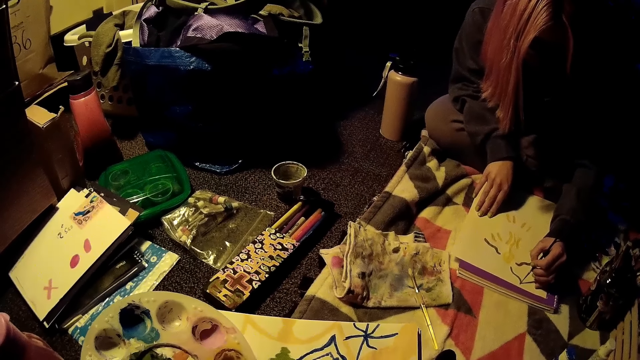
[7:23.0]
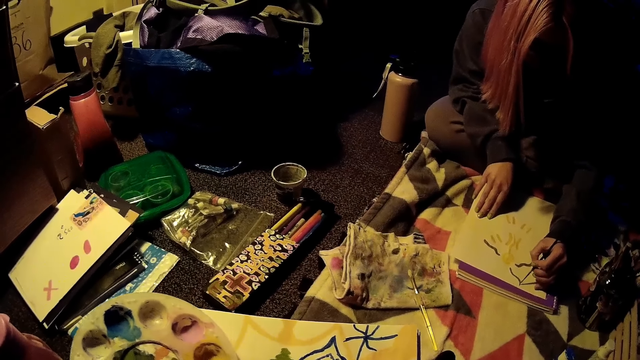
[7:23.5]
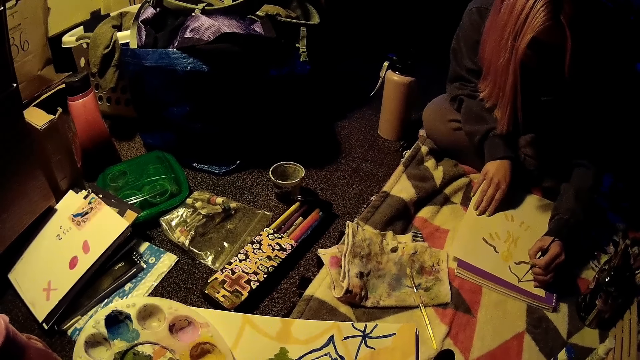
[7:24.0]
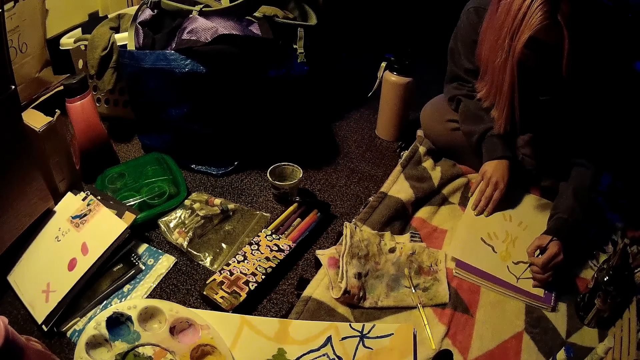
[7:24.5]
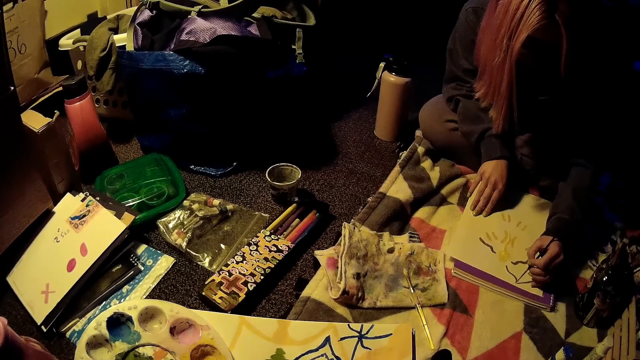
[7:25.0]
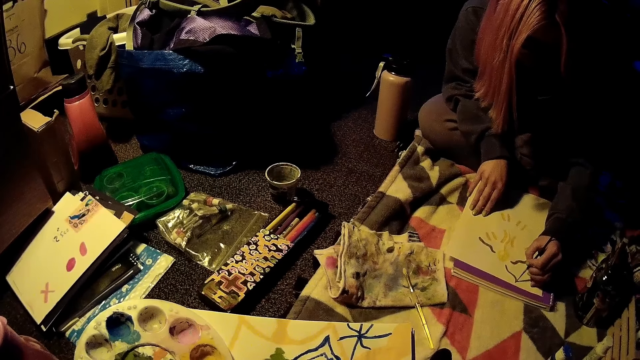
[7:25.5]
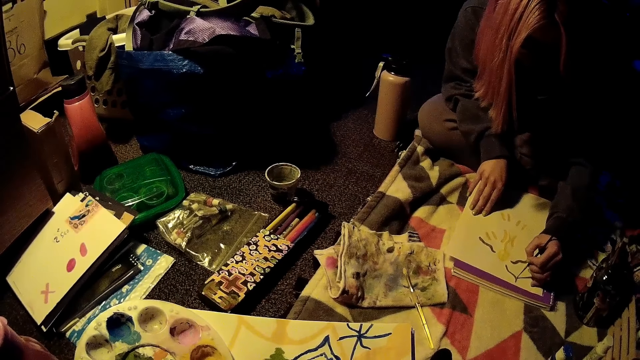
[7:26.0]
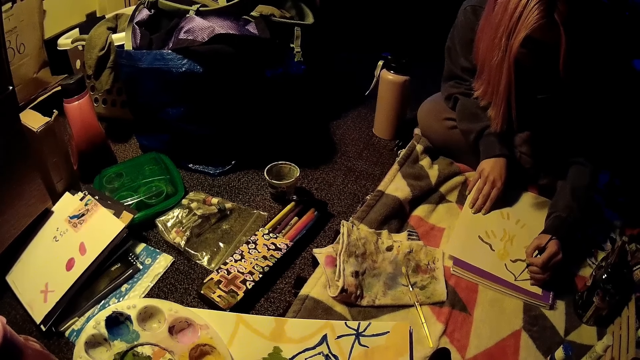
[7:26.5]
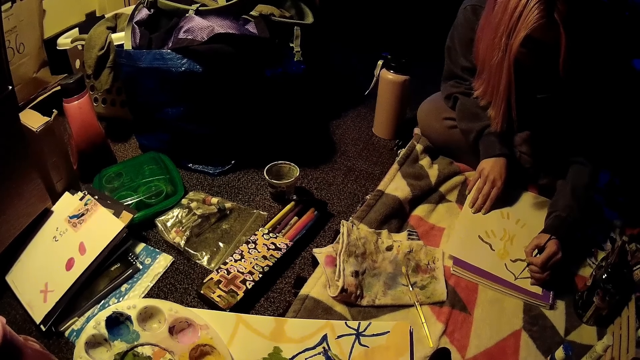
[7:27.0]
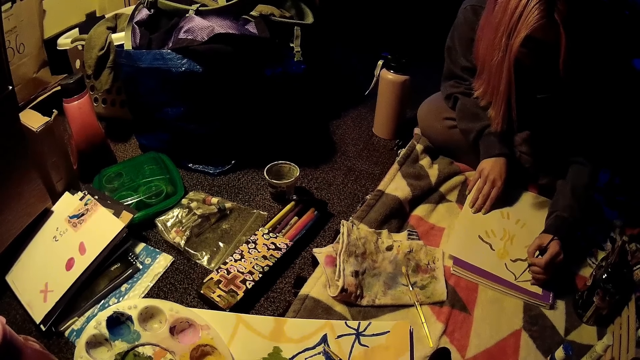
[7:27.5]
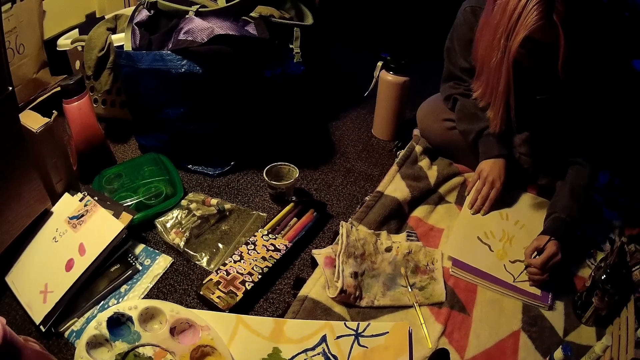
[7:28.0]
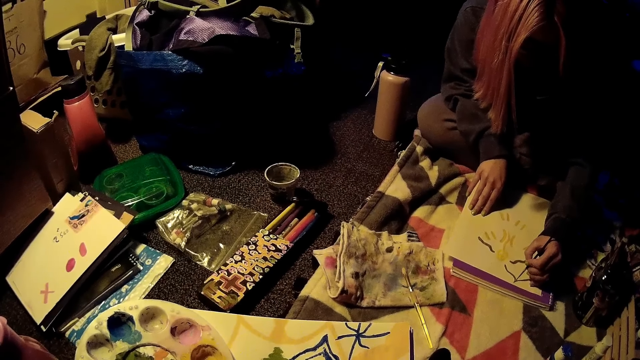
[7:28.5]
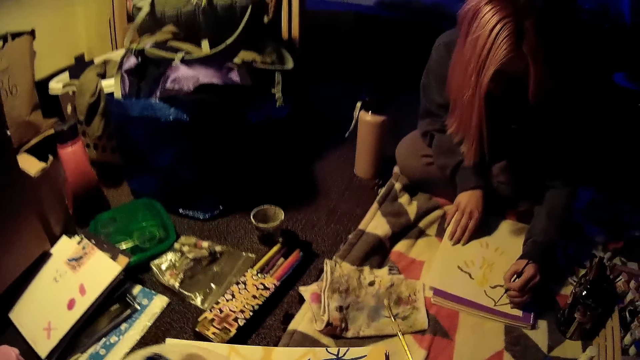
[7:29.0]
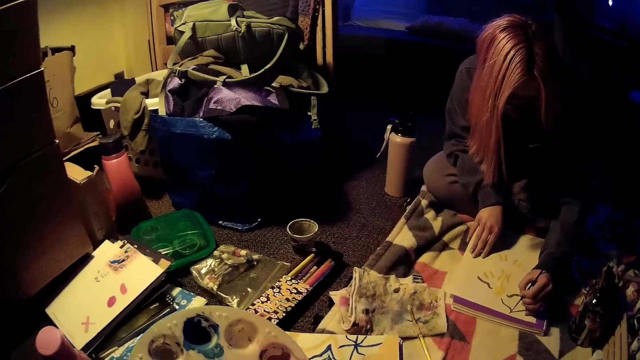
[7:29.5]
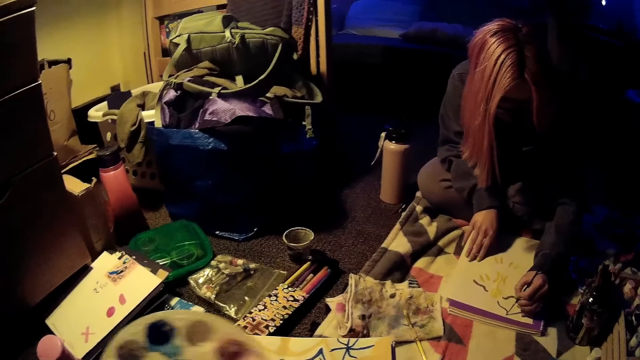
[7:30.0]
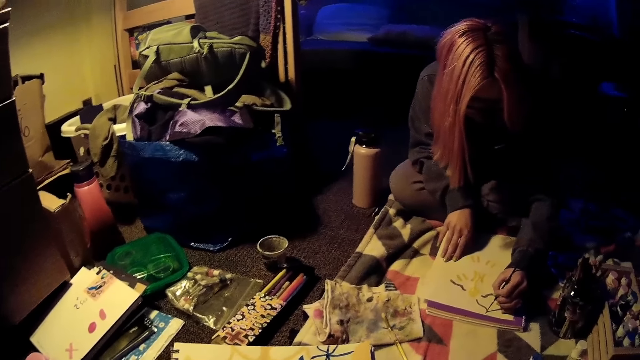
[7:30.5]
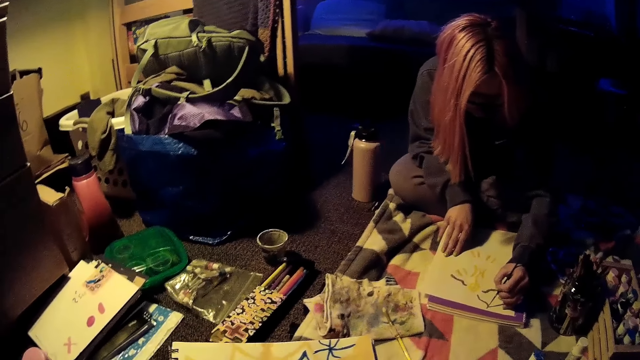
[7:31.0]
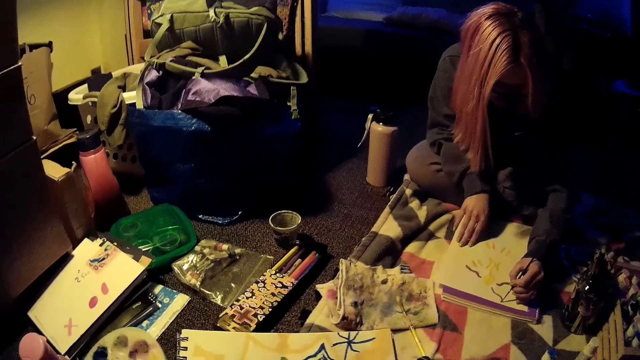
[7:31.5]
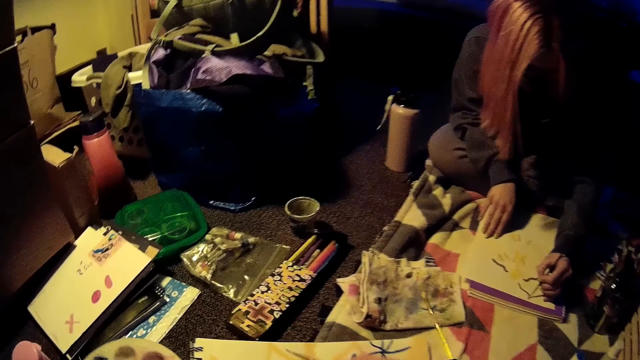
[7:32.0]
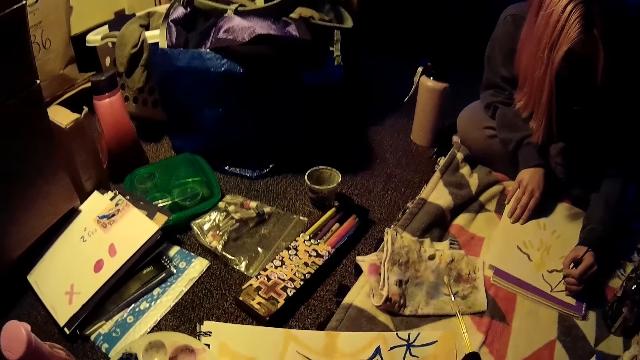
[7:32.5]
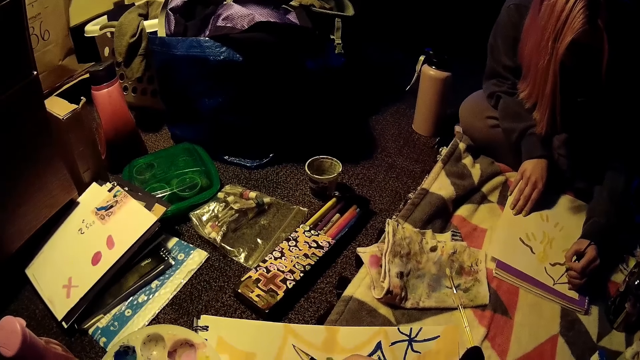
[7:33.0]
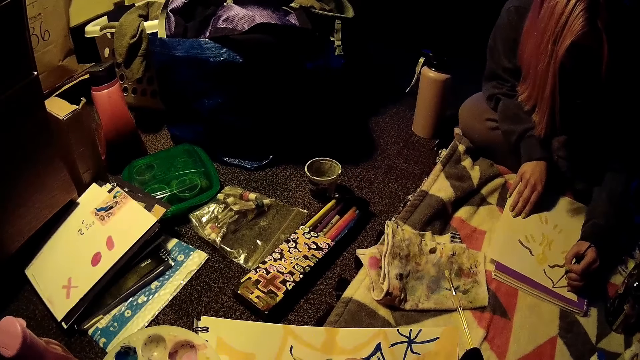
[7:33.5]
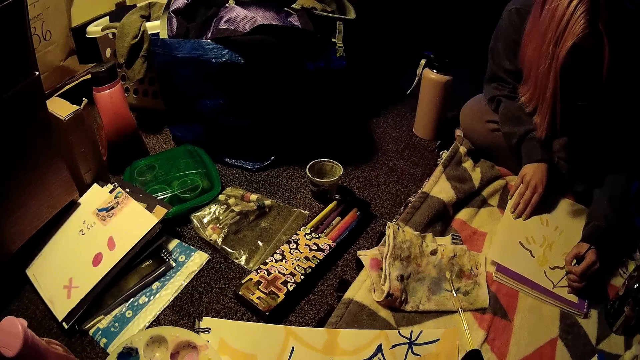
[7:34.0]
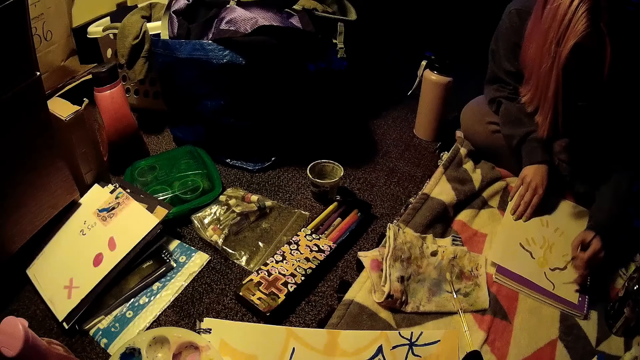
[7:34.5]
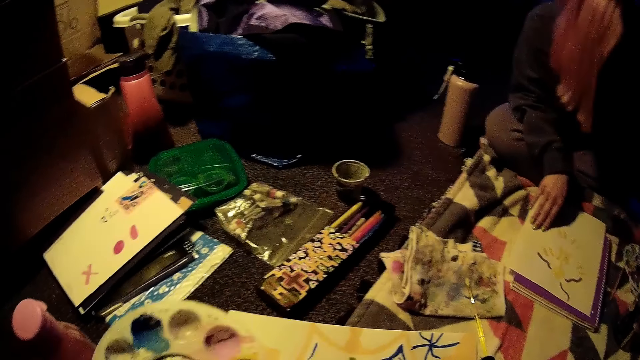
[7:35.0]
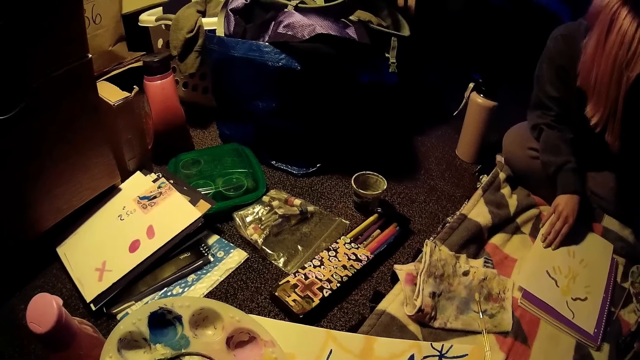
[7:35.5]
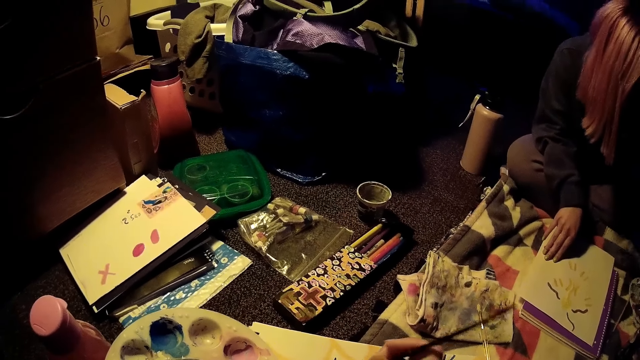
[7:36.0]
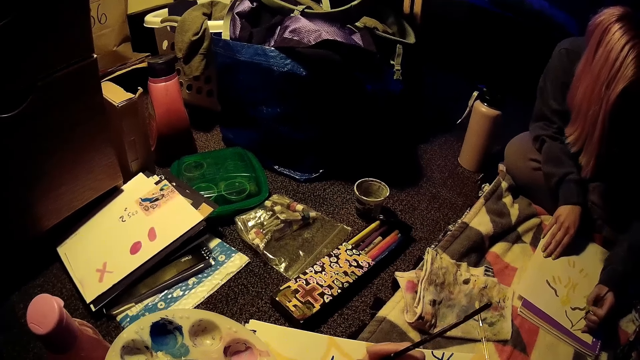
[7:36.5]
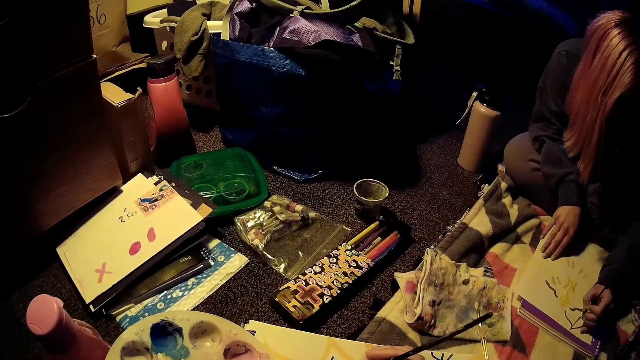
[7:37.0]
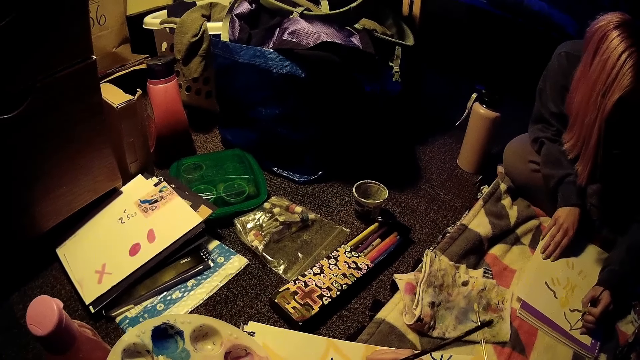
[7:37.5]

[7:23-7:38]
The camera wearer paints on the paper.

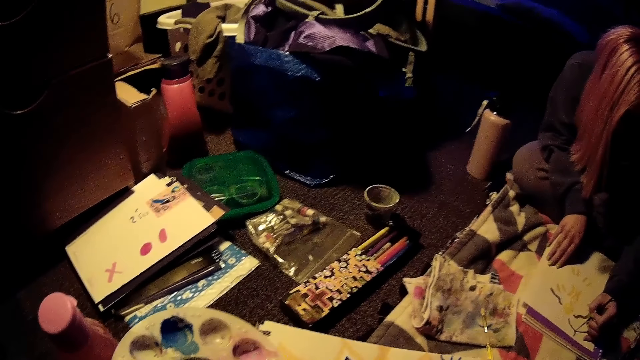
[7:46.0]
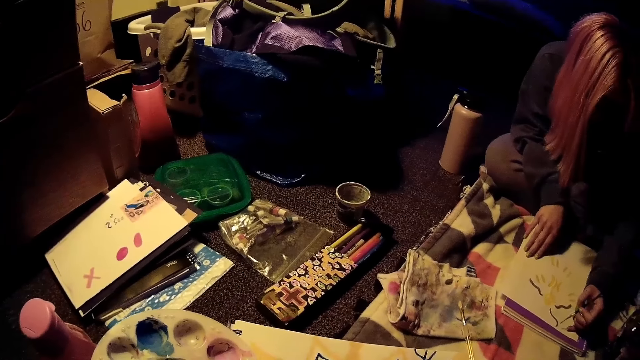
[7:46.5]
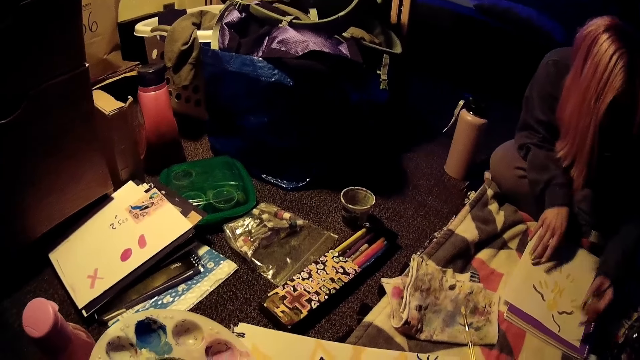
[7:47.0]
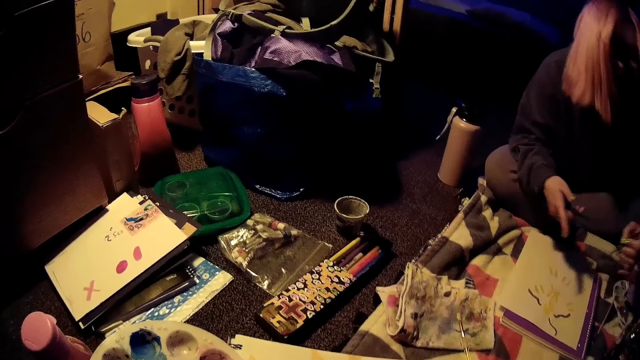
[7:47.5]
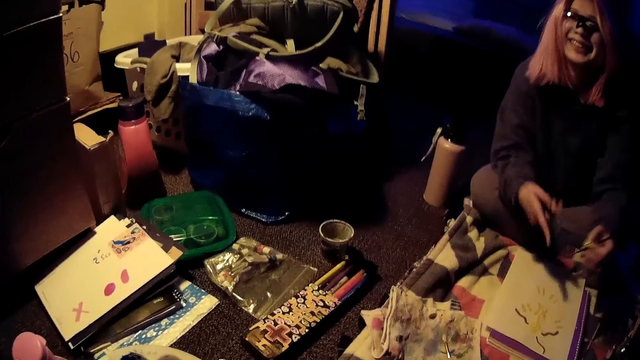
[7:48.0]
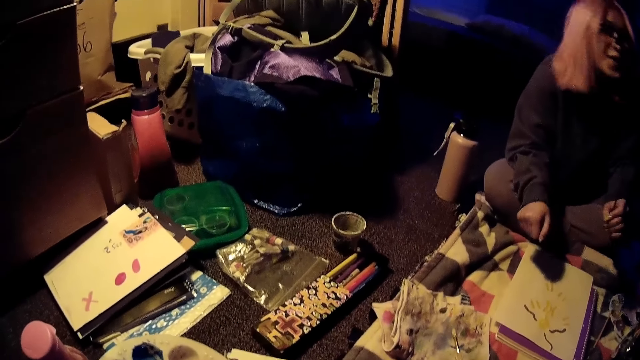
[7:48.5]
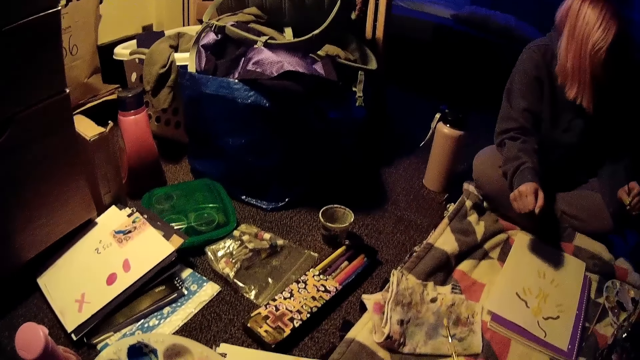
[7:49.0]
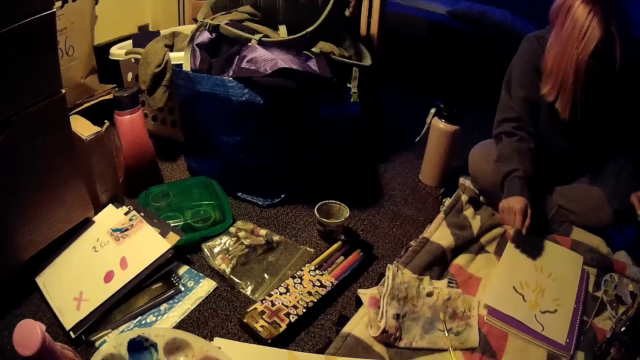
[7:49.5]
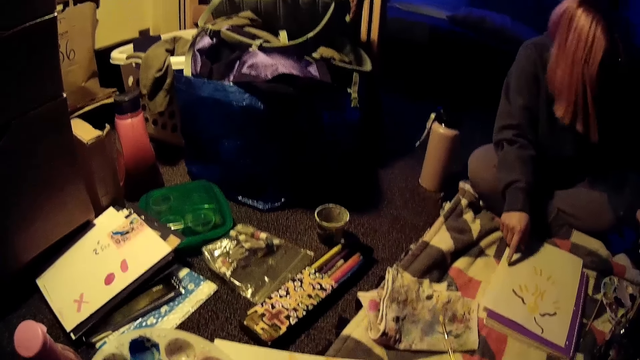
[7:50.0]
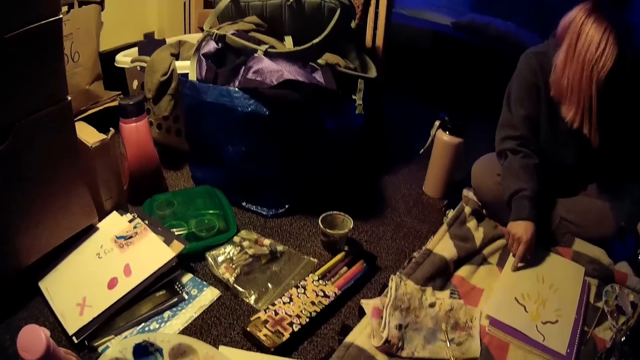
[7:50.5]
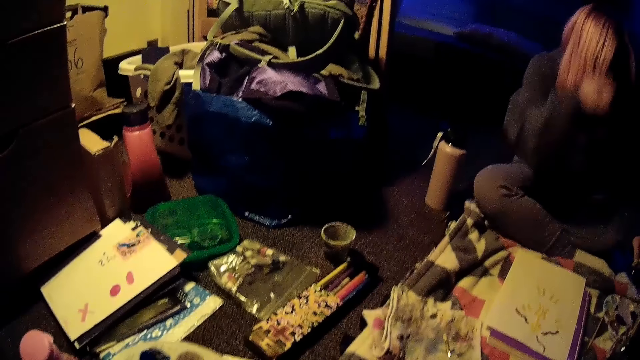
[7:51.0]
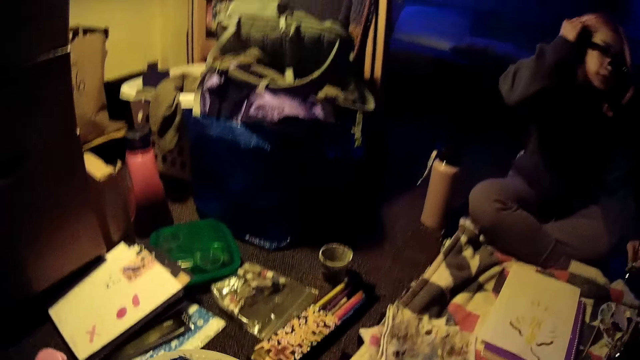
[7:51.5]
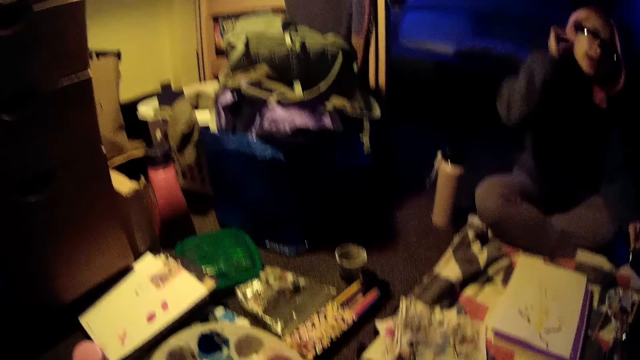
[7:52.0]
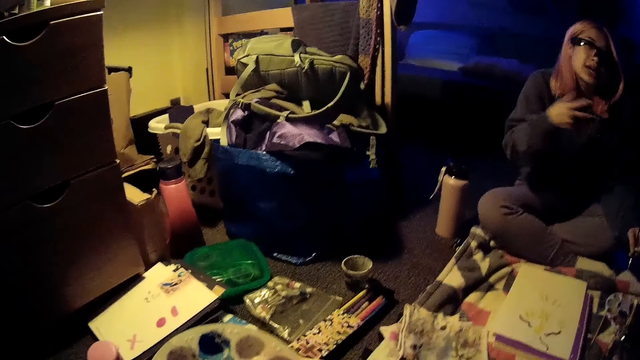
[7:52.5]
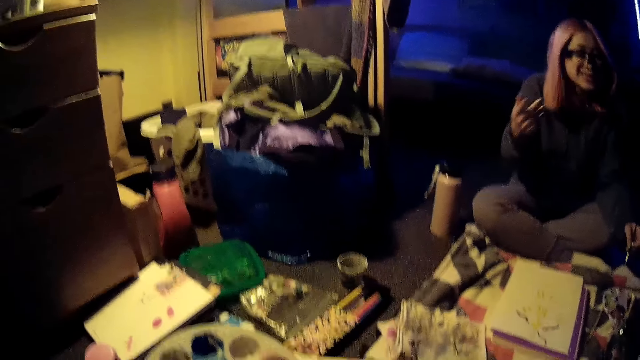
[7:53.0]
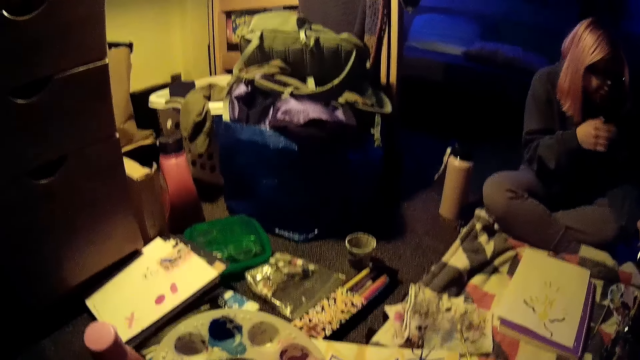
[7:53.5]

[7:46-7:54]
The woman interacts with the camera wearer.
